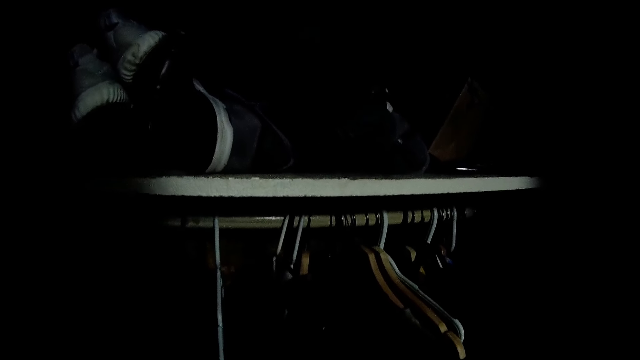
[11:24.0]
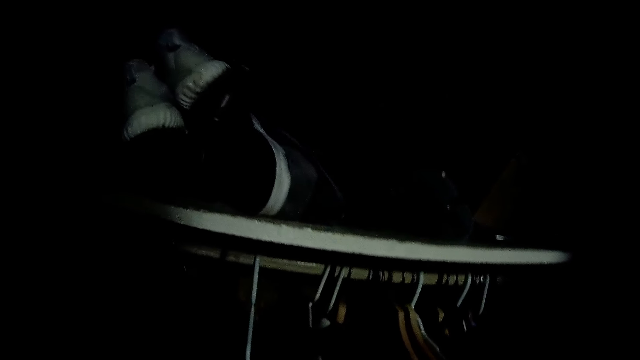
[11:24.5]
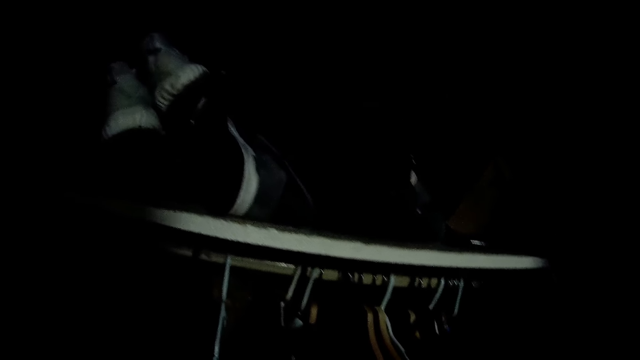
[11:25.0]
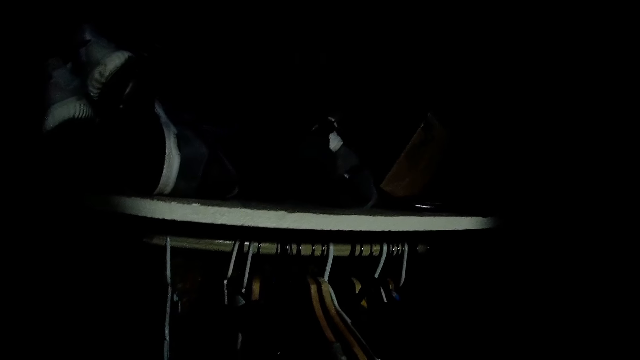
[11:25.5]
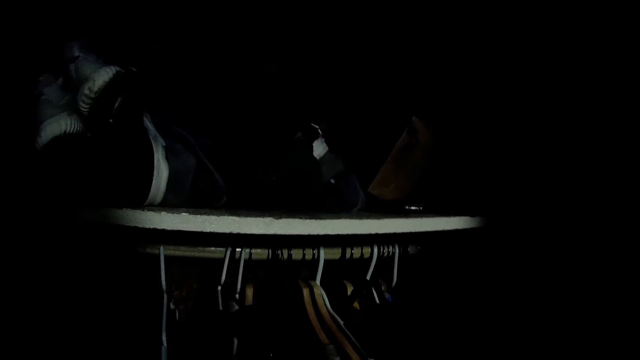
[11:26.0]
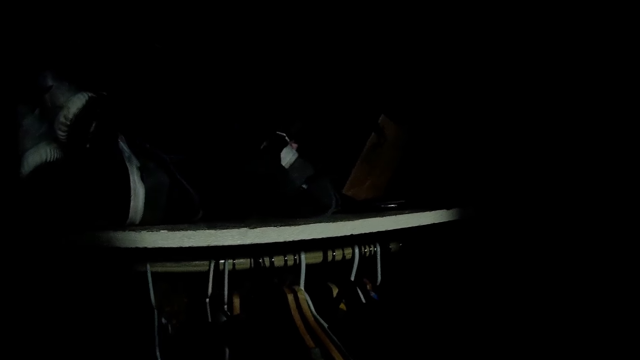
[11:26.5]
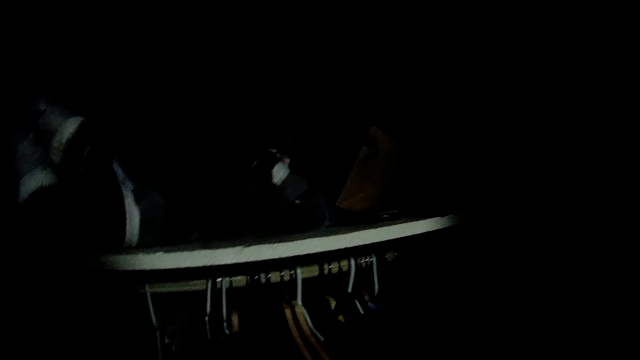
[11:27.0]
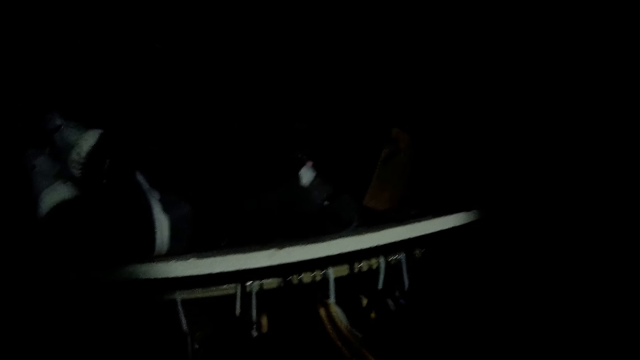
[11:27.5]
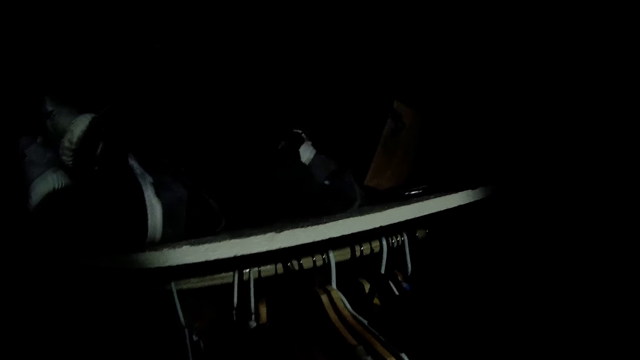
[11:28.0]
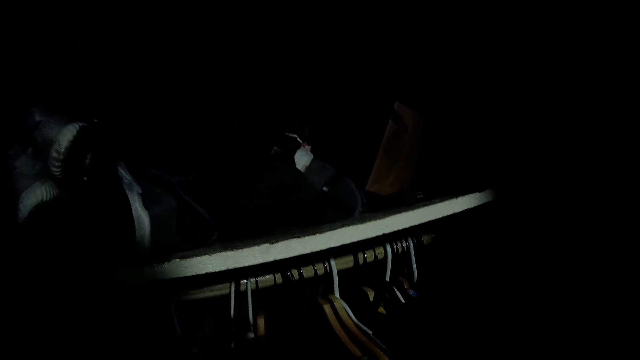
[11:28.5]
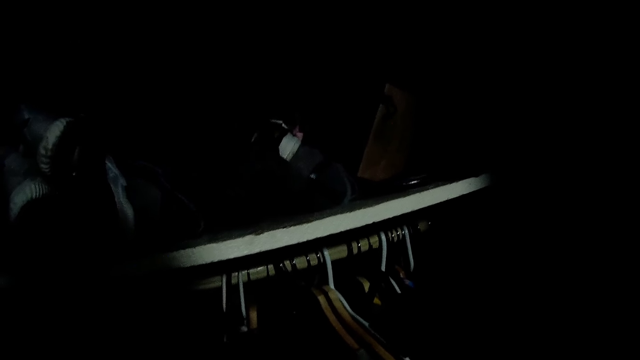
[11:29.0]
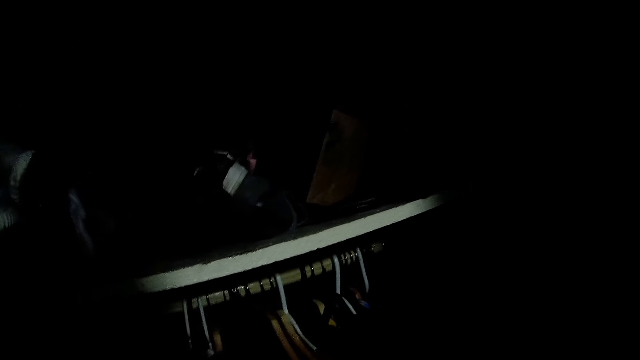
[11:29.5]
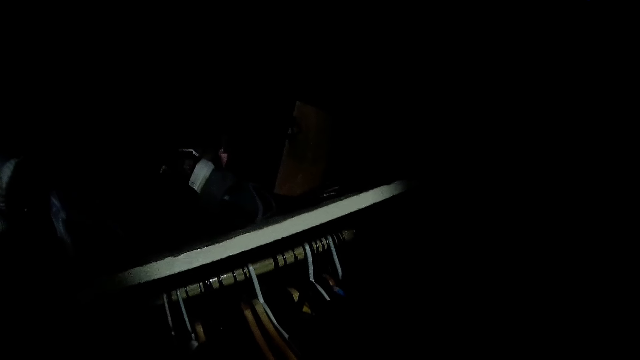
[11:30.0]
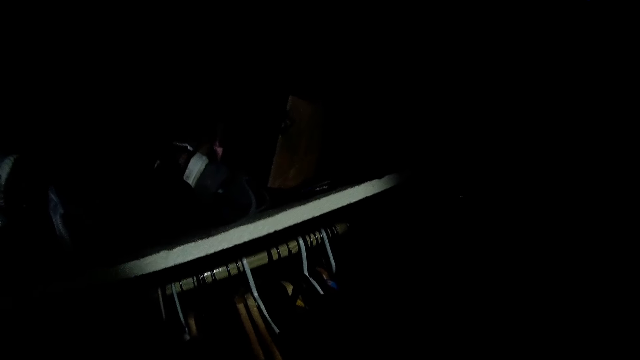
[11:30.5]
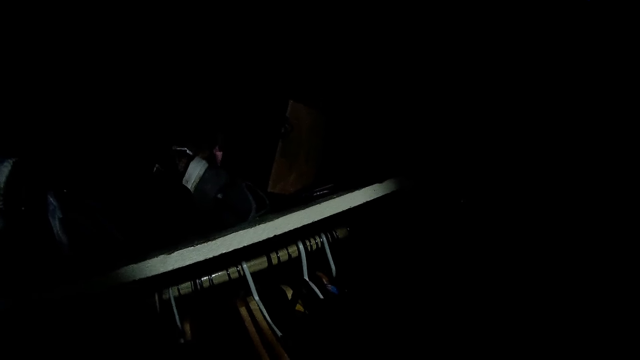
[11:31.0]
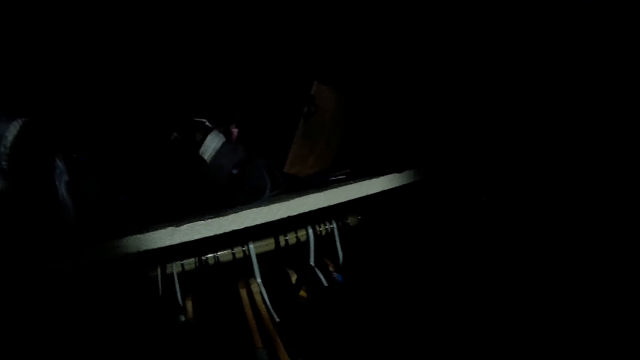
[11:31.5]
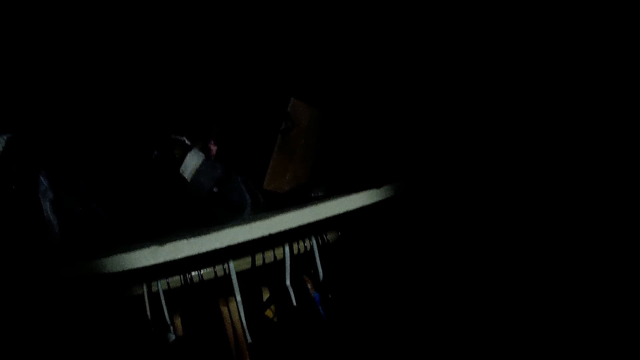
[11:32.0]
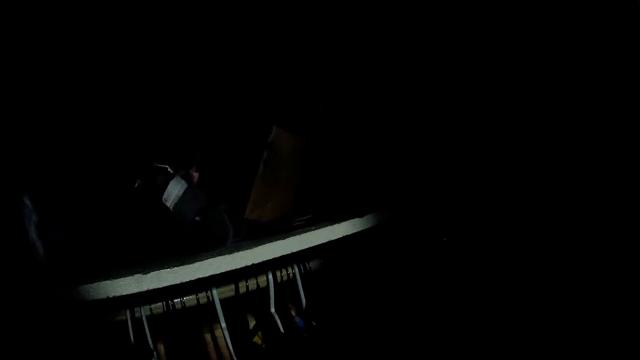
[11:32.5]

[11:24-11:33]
The camera wearer touches something.

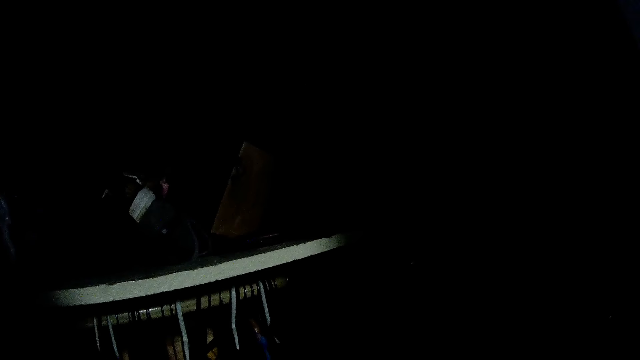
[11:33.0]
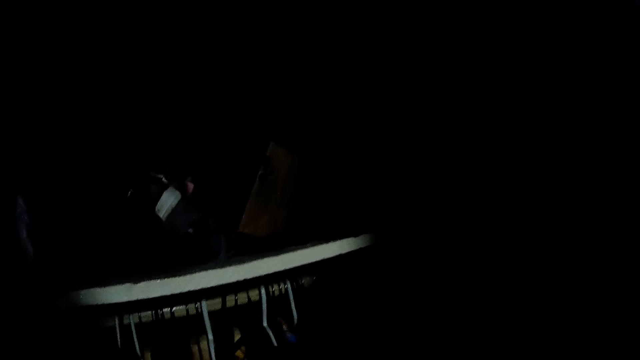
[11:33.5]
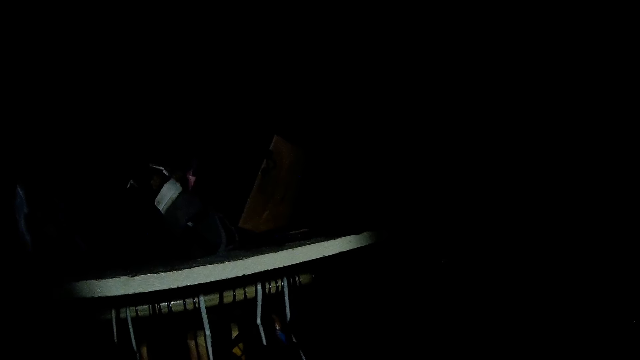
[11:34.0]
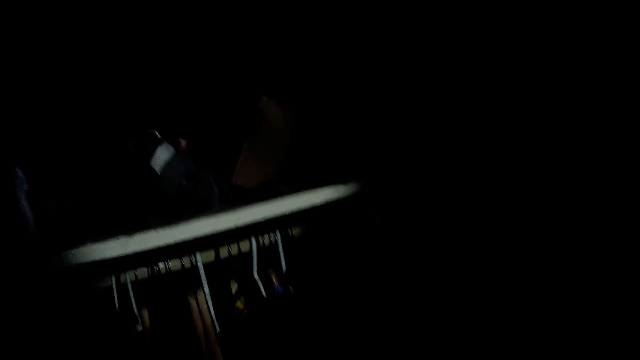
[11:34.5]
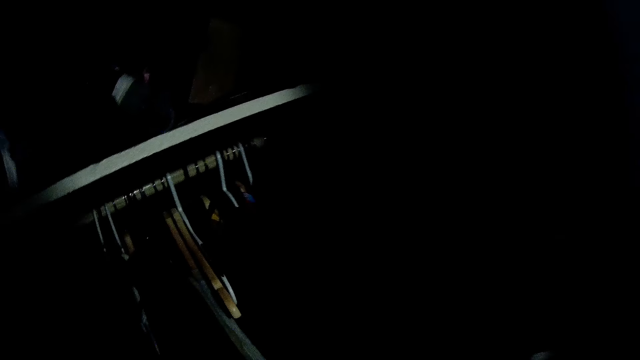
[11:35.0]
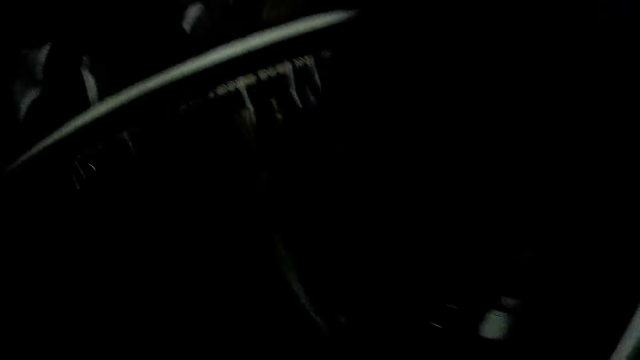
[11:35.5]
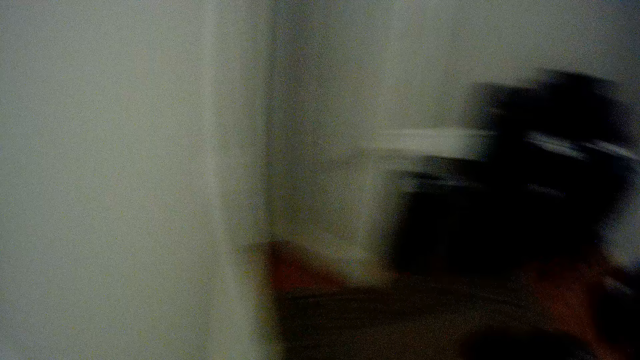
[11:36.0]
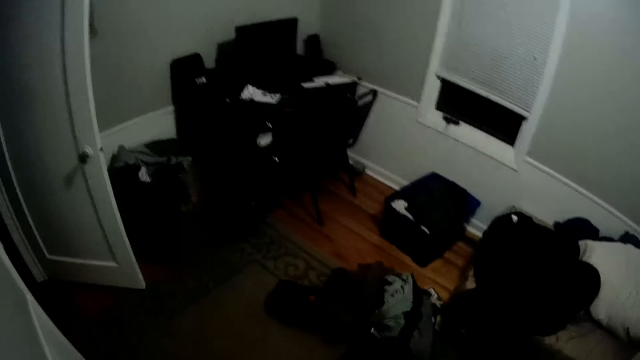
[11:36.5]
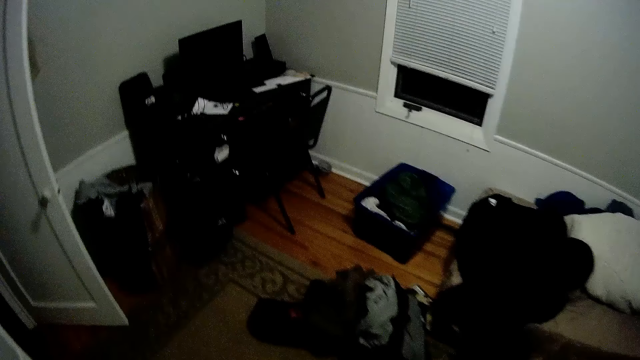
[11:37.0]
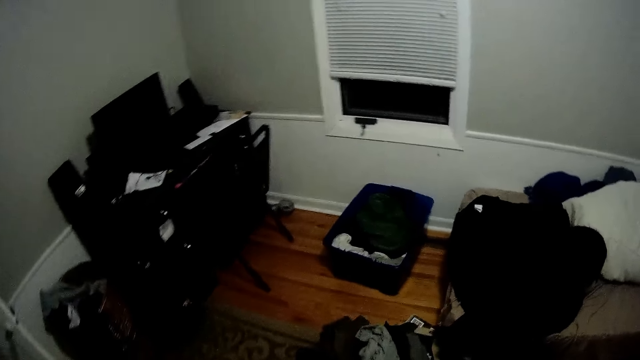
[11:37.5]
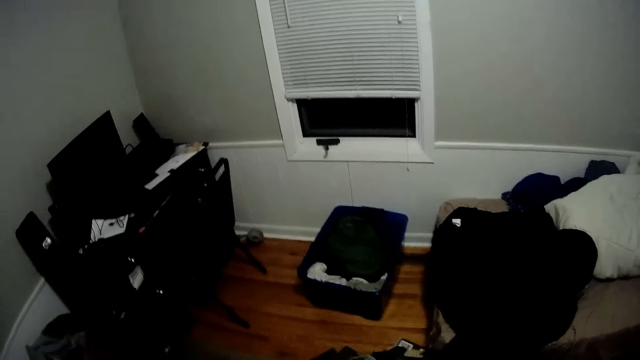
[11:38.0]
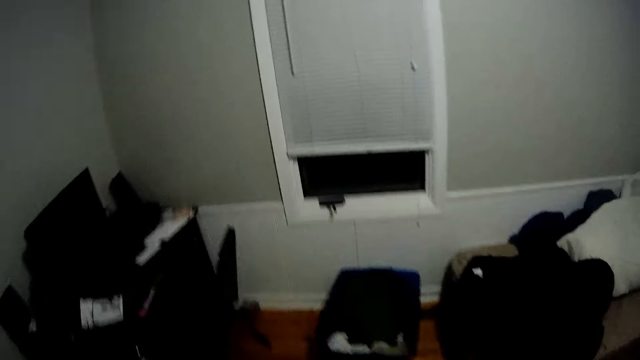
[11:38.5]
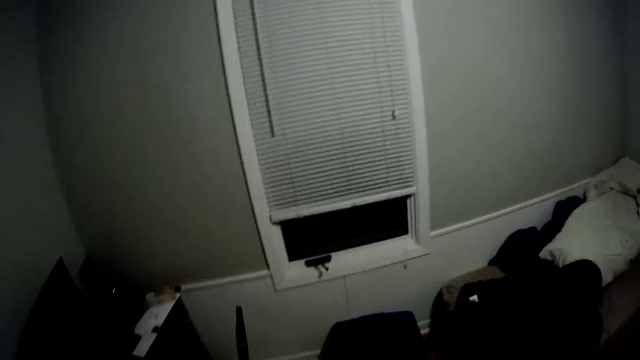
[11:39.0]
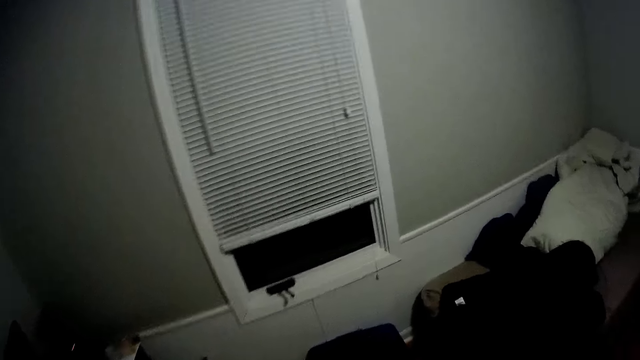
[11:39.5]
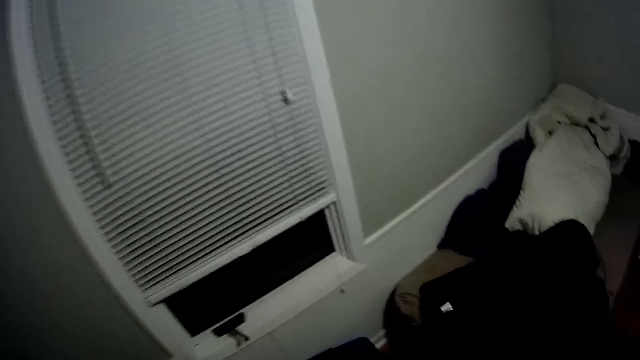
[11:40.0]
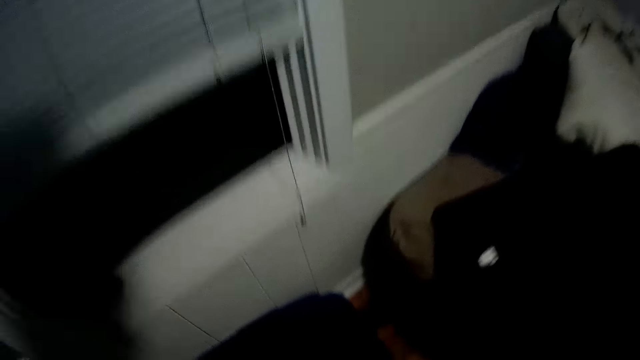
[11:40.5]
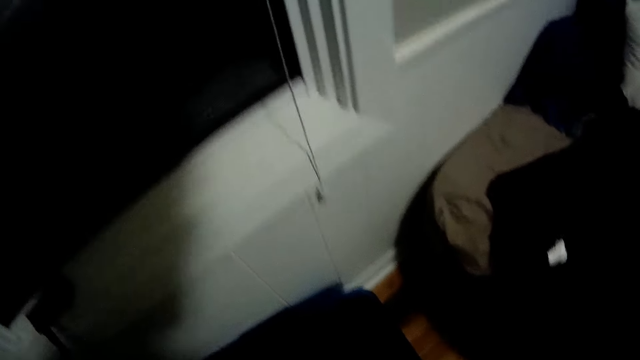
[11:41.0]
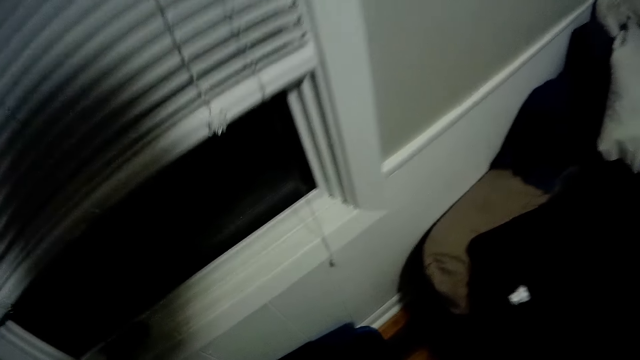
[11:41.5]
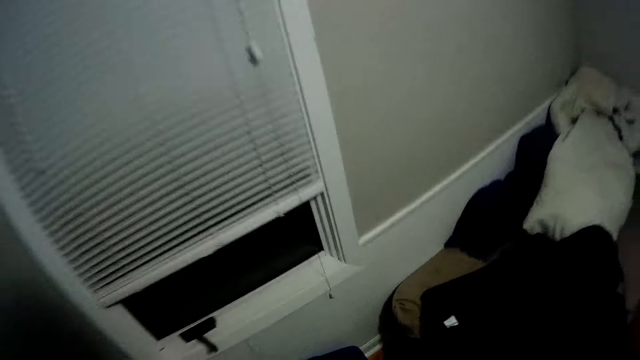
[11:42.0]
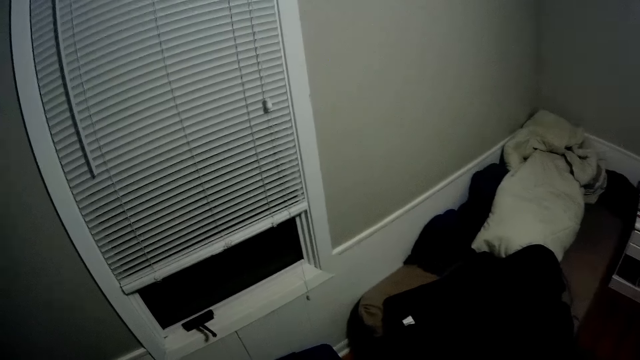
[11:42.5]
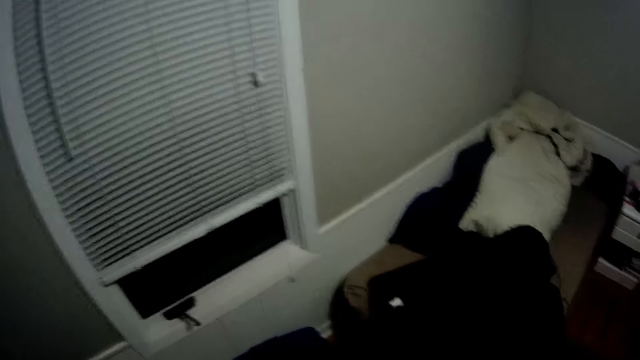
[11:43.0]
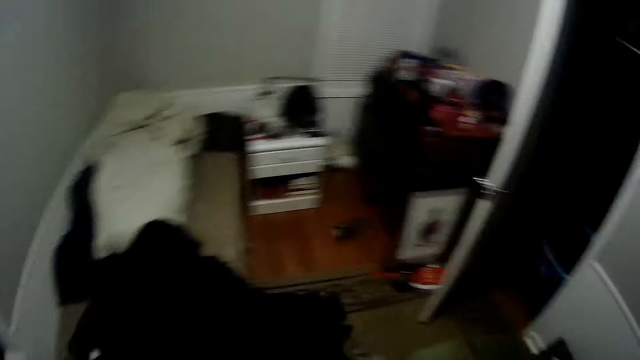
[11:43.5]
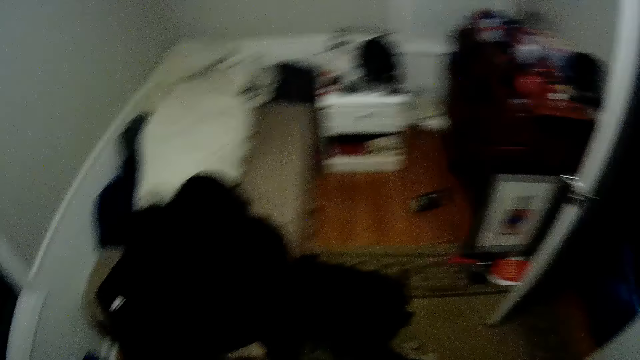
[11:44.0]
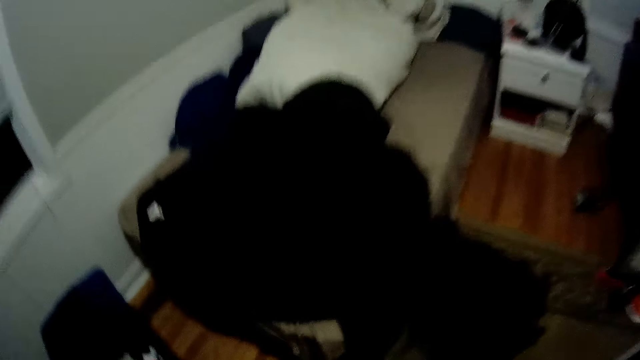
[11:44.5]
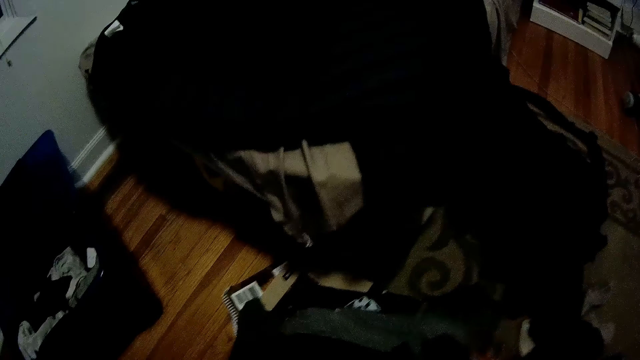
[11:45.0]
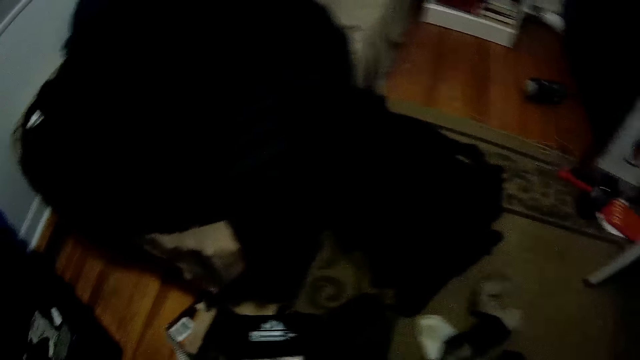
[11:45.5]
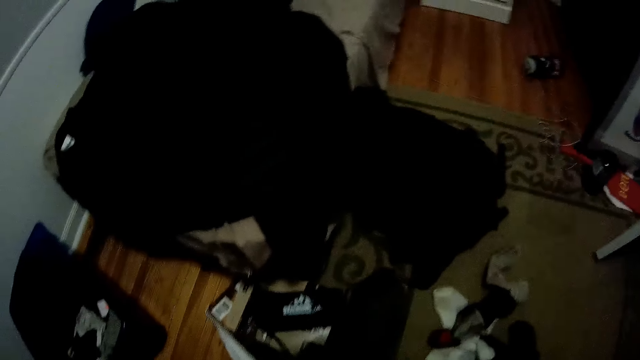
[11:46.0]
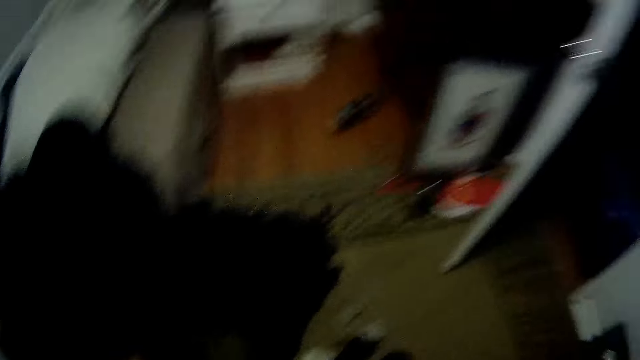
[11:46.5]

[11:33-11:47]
The camera wearer moves the head down. They turn right. They walk in the room. They swing their hand. They pick something. They swing their hand. They turn right. They turn left. They swing their hand. They pick up a cloth on the floor. They turn right.
